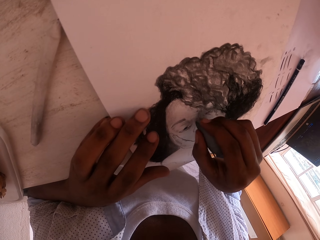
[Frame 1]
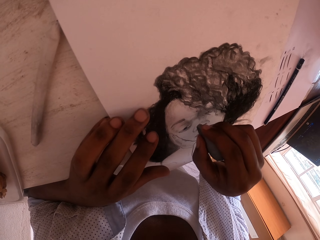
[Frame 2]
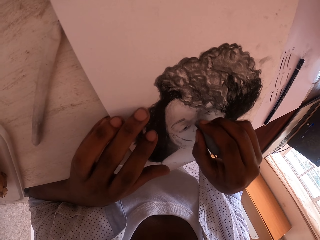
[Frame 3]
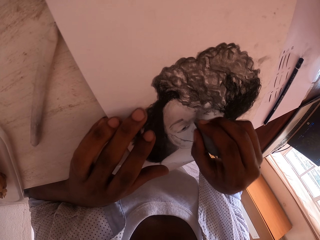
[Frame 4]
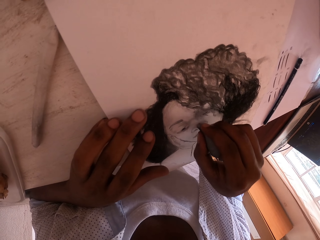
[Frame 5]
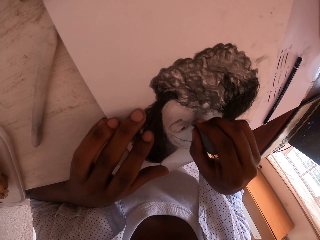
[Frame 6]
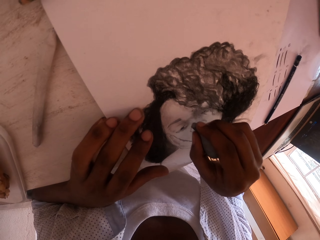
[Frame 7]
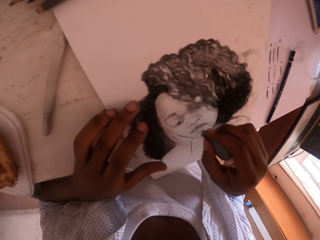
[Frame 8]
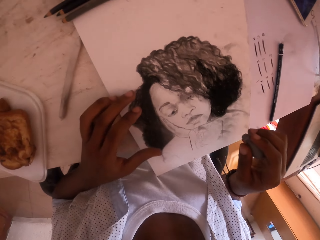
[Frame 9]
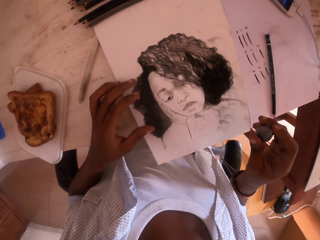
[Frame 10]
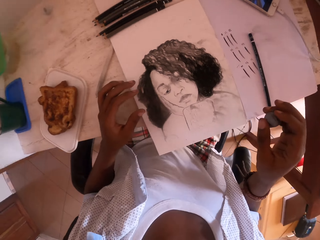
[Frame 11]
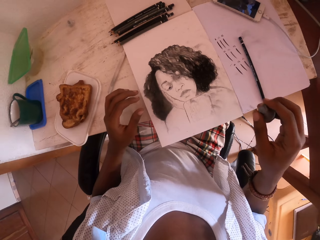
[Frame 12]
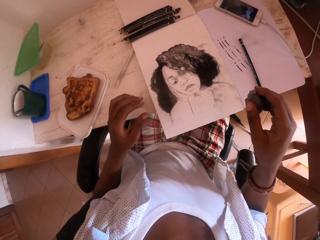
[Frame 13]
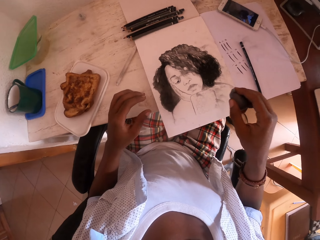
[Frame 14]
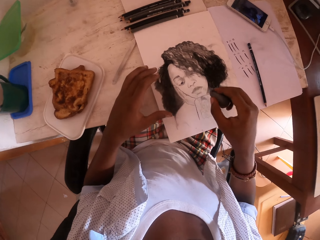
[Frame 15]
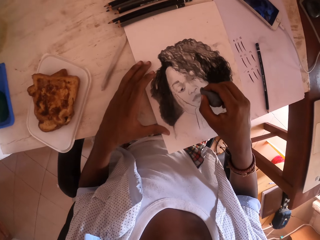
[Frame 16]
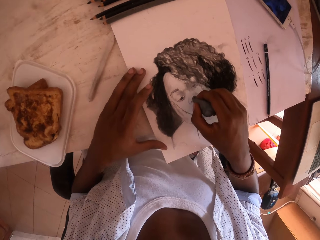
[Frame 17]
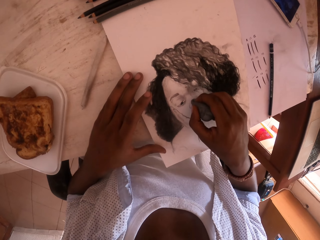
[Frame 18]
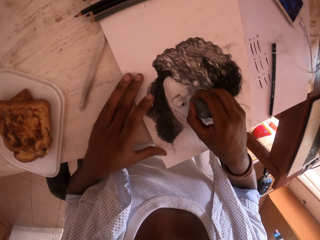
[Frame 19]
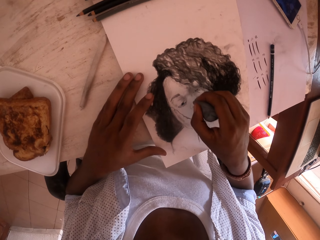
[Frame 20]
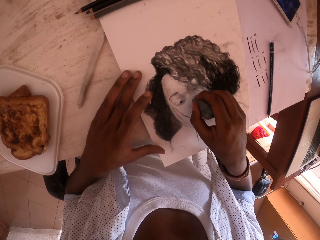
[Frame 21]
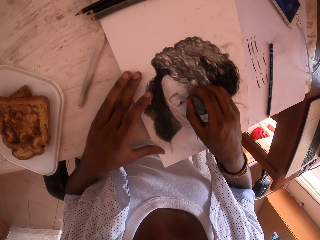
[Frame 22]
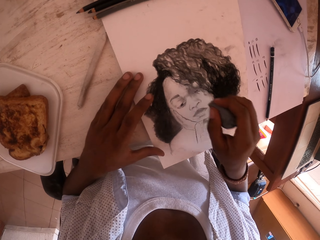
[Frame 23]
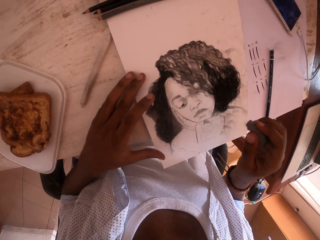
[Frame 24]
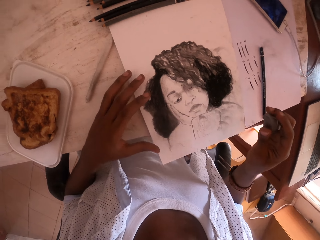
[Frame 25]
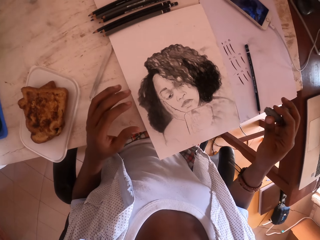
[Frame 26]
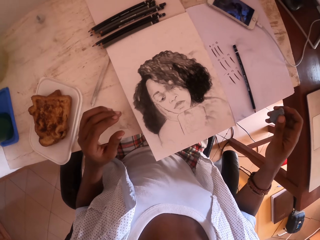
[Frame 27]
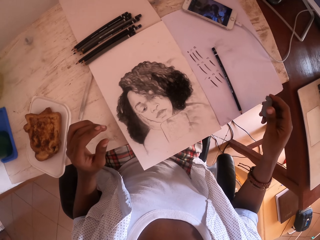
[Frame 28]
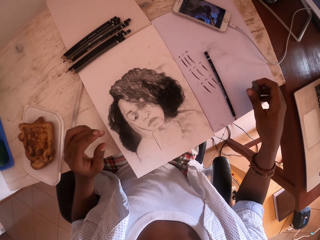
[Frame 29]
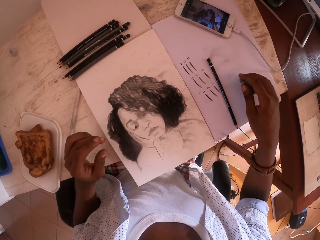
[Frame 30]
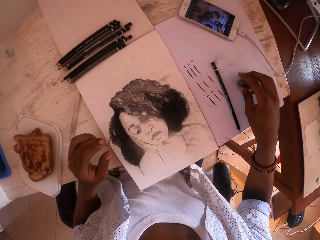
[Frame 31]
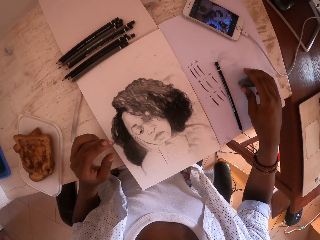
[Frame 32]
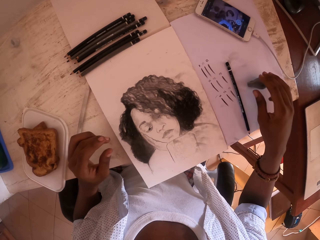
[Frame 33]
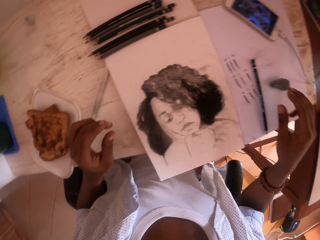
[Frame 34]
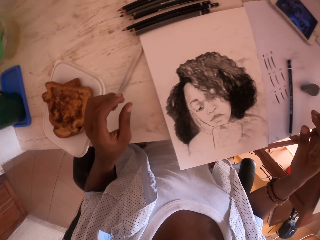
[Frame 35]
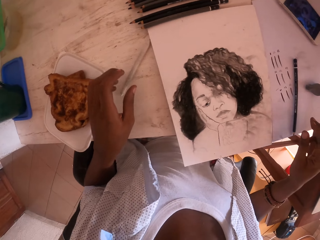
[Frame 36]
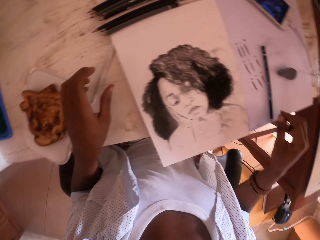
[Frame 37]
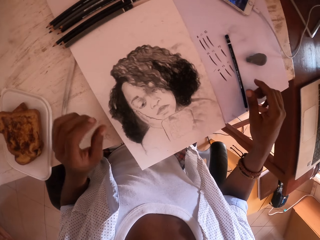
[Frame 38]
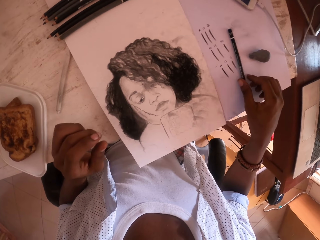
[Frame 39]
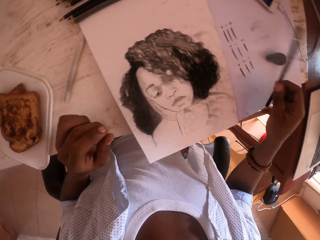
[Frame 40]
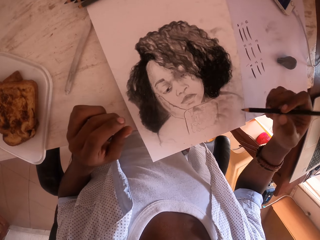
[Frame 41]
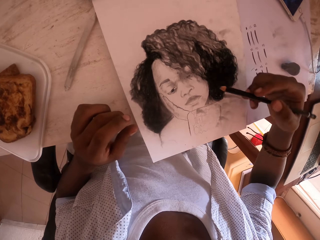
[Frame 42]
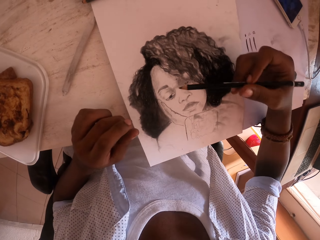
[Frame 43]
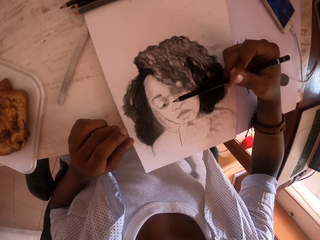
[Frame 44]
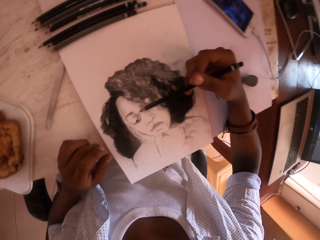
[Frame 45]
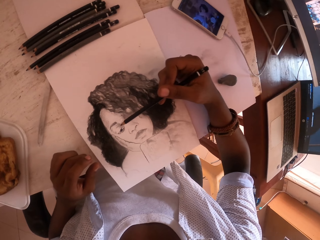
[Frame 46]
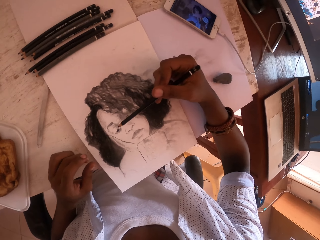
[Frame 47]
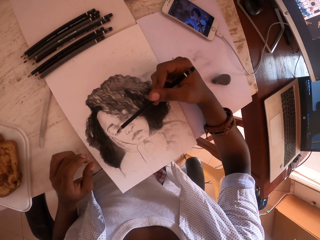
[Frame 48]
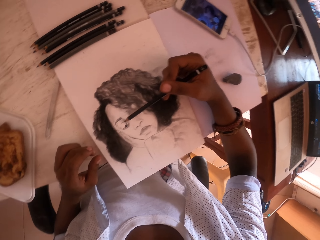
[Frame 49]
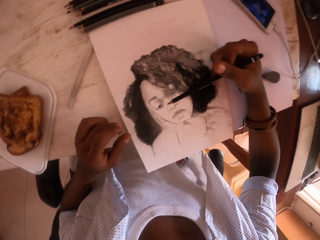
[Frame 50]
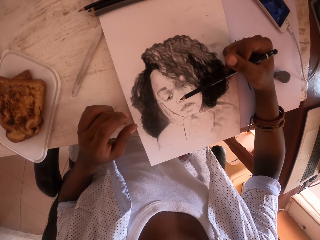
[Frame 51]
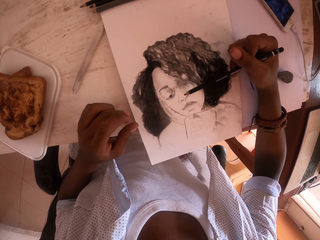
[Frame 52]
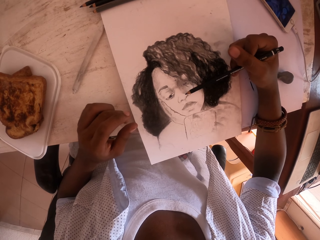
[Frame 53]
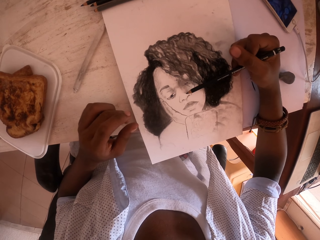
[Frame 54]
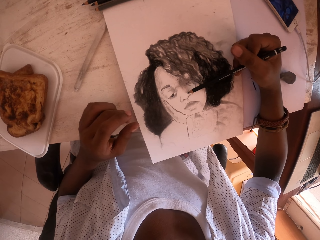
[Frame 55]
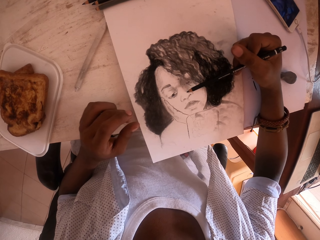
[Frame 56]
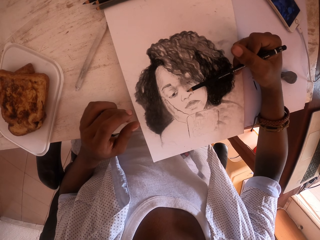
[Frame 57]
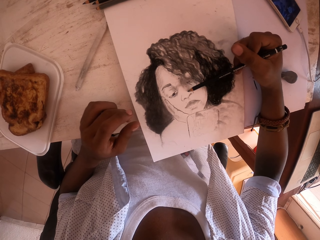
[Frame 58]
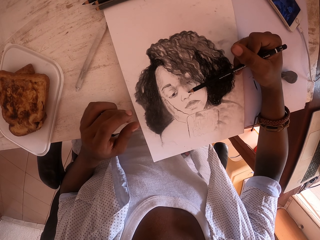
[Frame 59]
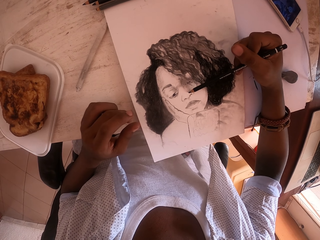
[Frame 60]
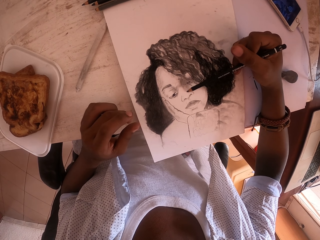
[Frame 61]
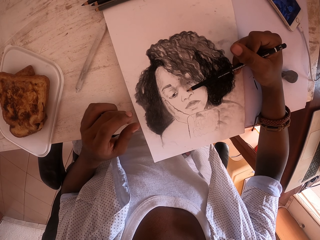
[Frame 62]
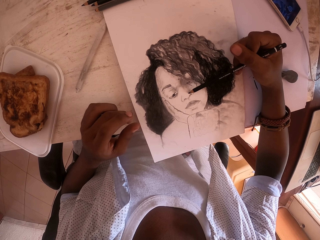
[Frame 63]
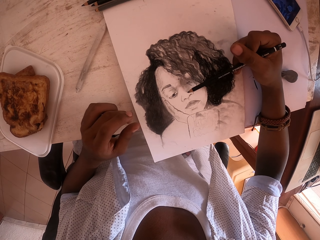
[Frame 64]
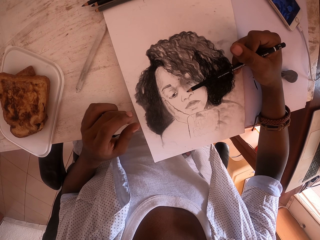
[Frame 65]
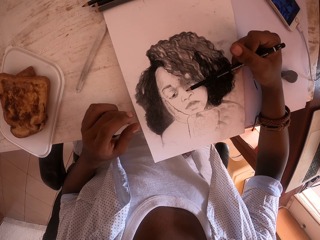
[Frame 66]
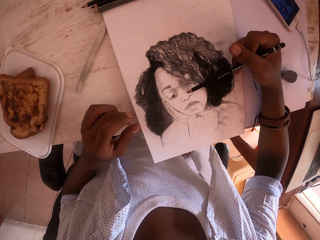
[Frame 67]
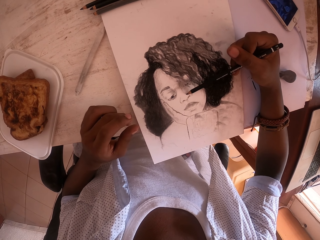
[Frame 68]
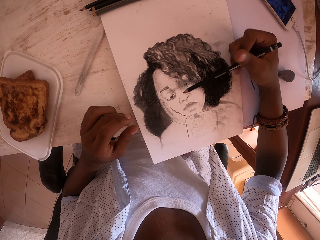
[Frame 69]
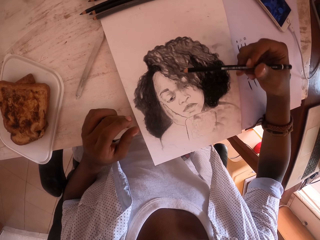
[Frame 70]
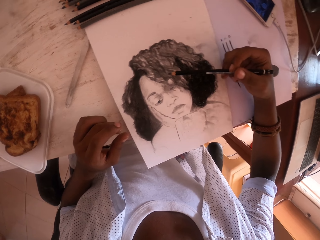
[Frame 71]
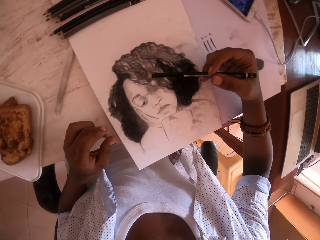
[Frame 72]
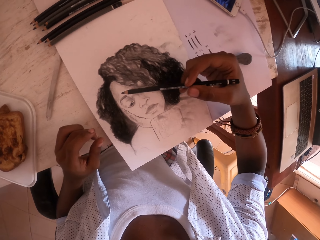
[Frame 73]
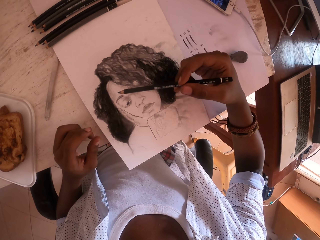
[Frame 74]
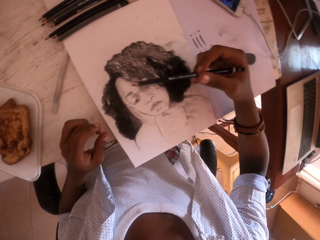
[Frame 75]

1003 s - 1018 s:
The camera wearer looks at a drawing. They rub the drawing with a rubber. They look at the drawing. They put the rubber on a table. They pick up a pencil from the table. They look at a phone. They paint the drawing with the pencil.

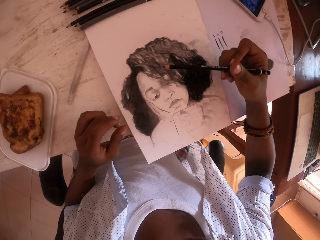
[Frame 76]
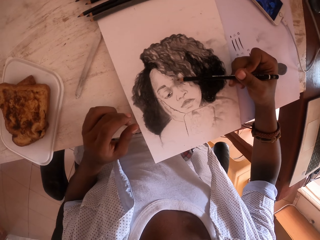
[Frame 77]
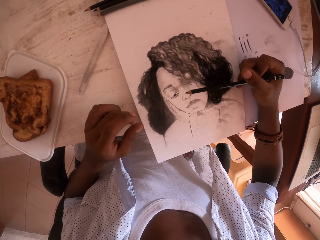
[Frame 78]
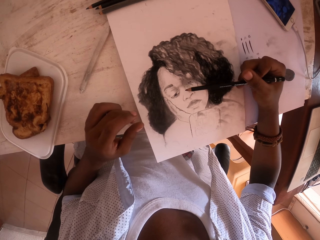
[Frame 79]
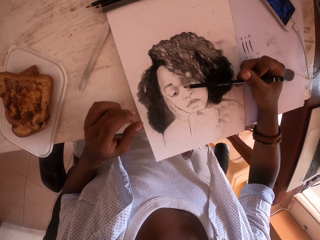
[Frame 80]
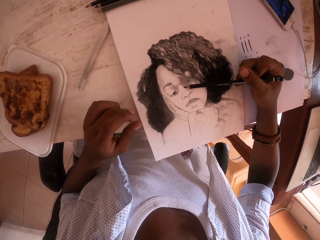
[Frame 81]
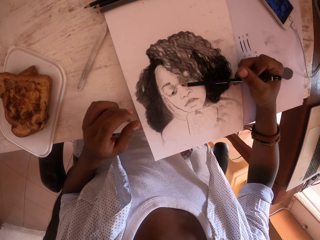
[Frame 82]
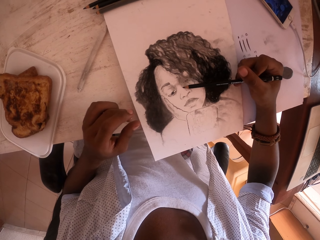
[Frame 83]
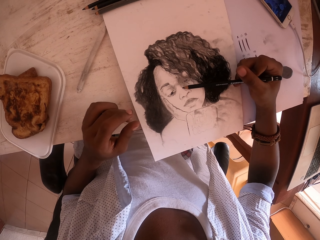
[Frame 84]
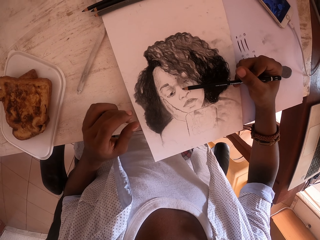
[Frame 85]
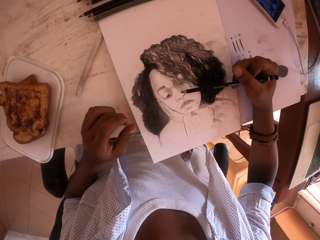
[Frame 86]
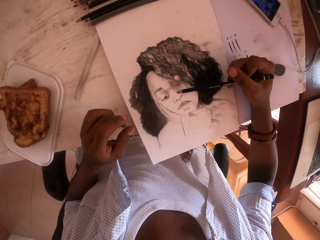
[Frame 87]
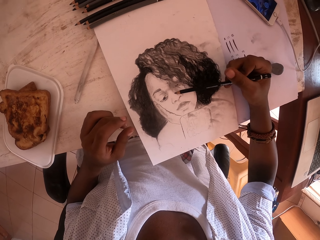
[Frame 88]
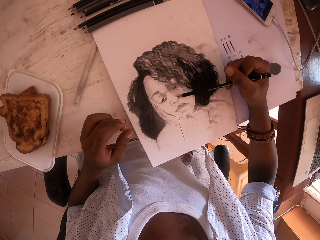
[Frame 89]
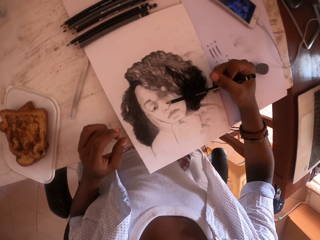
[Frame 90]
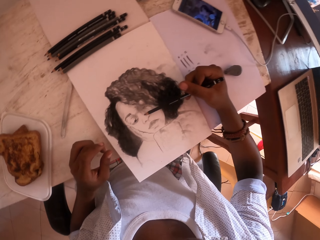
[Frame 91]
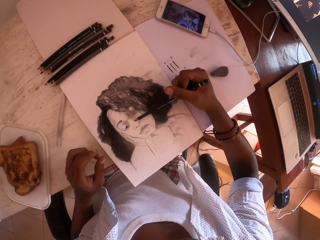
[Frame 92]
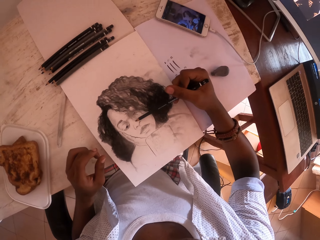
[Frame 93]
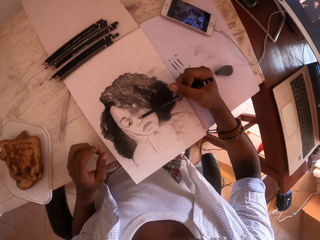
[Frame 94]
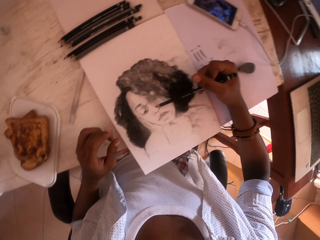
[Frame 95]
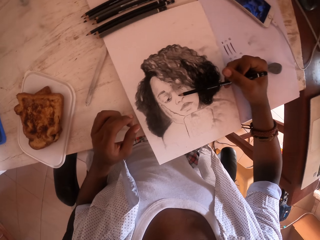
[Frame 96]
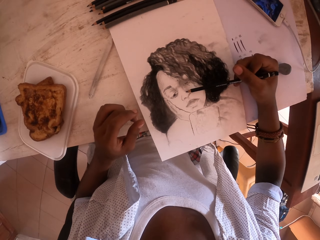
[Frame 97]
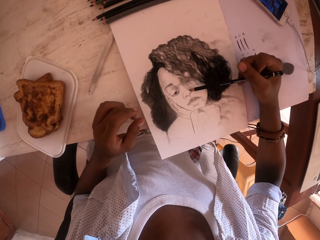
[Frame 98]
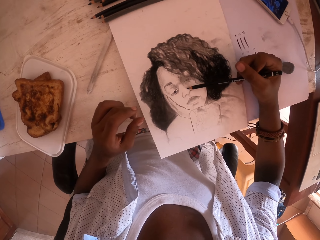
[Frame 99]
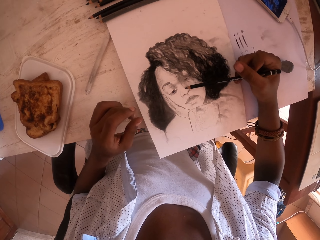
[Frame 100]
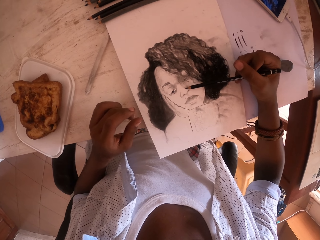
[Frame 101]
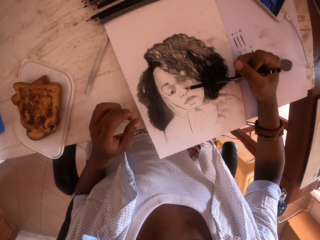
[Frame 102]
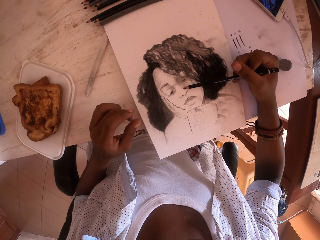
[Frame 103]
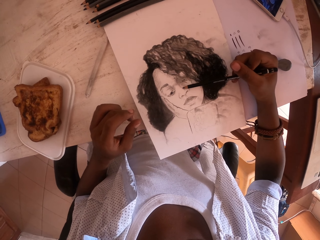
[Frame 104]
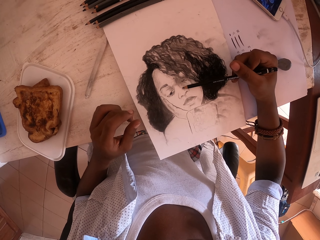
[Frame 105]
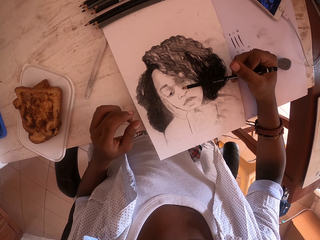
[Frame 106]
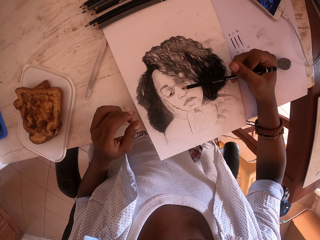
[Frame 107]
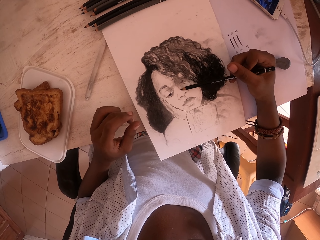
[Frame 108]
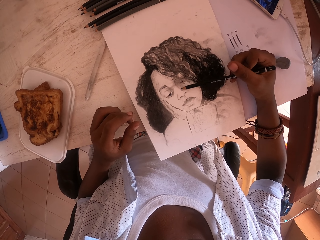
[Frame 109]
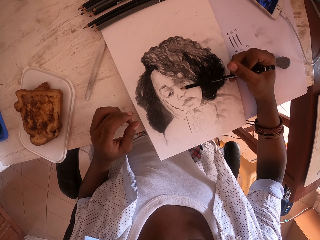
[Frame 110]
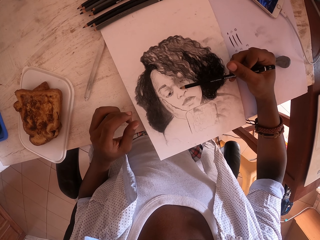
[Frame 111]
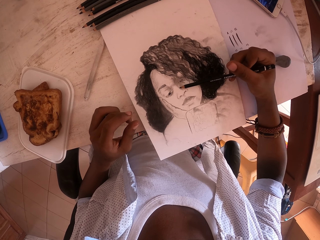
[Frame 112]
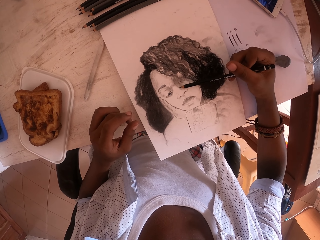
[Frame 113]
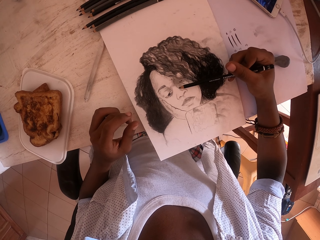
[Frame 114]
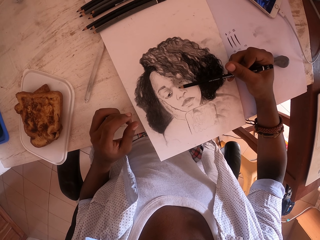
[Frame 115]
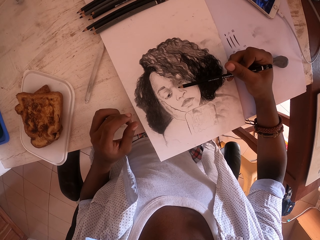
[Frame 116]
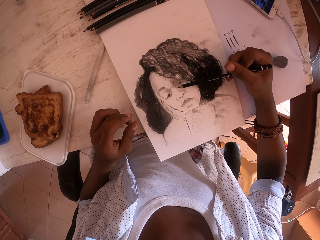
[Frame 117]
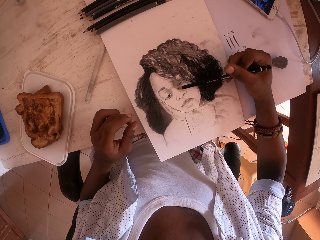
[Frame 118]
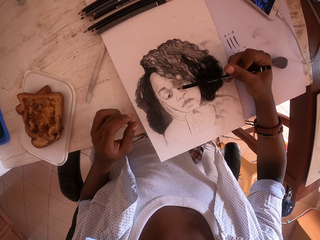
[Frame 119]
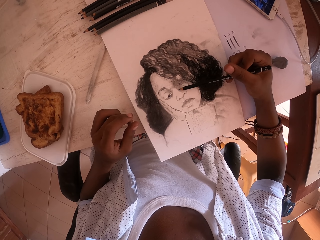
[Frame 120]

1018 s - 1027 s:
The camera wearer looks at a phone. They paint a drawing with a pencil.
